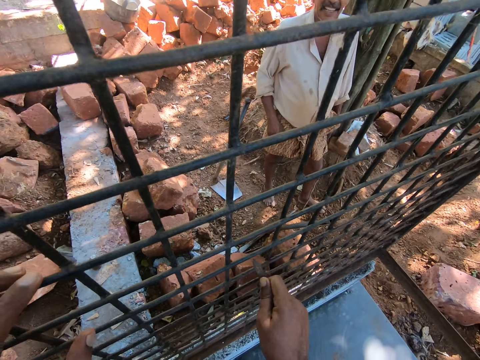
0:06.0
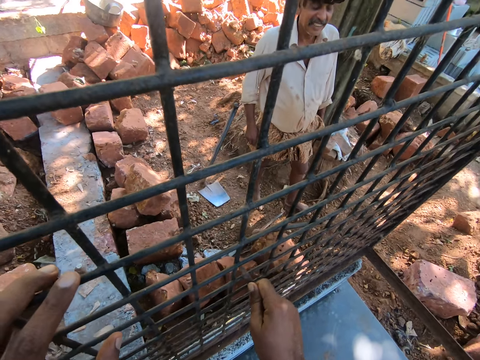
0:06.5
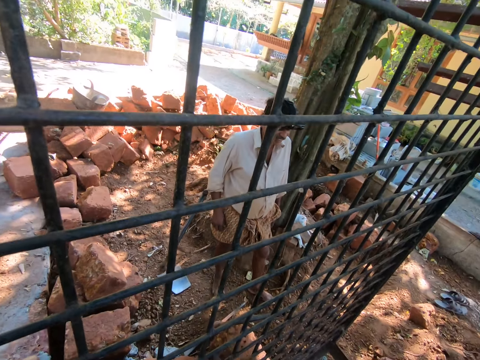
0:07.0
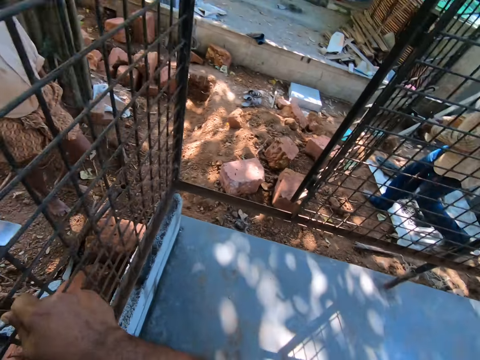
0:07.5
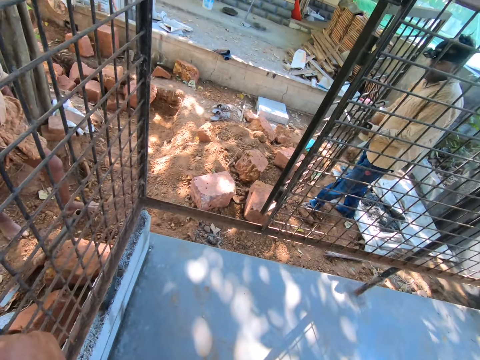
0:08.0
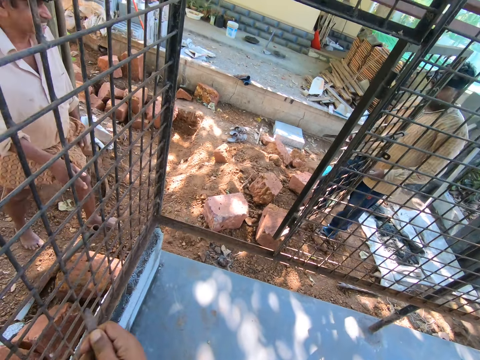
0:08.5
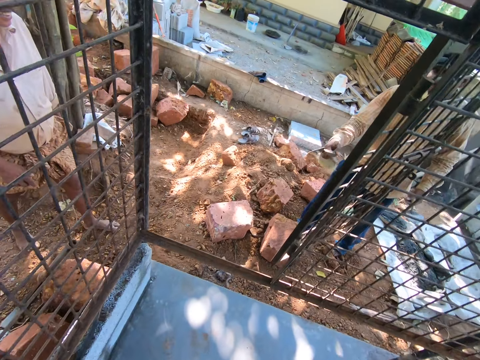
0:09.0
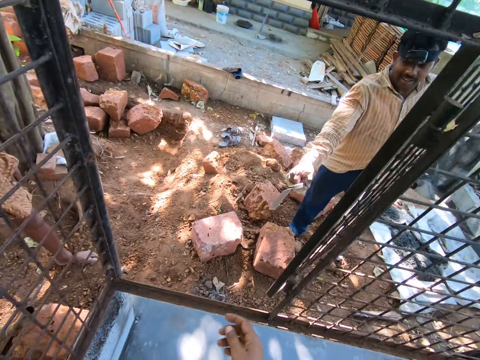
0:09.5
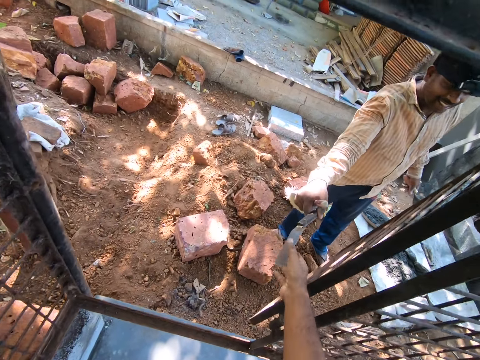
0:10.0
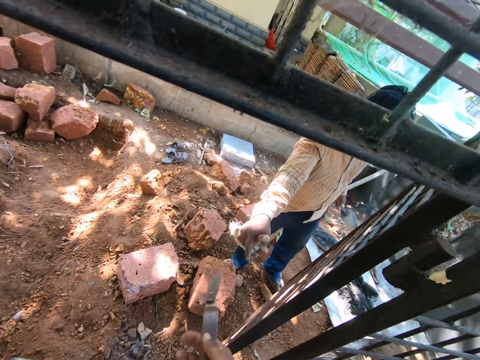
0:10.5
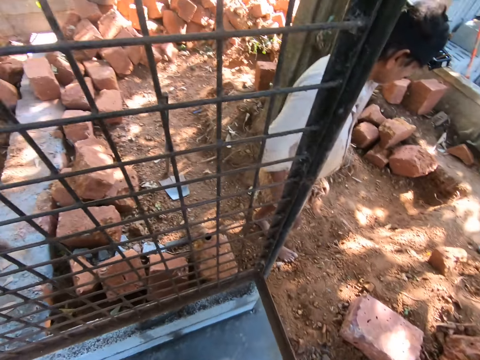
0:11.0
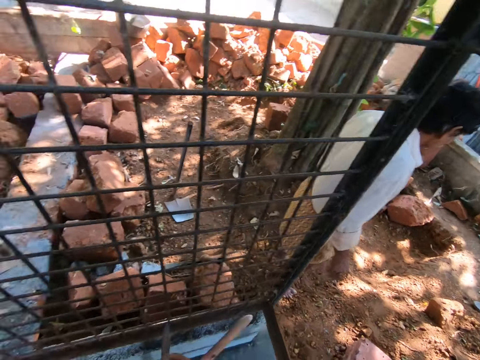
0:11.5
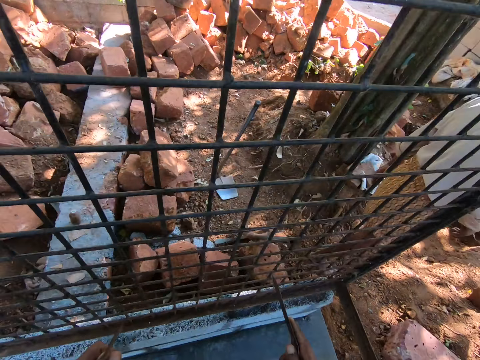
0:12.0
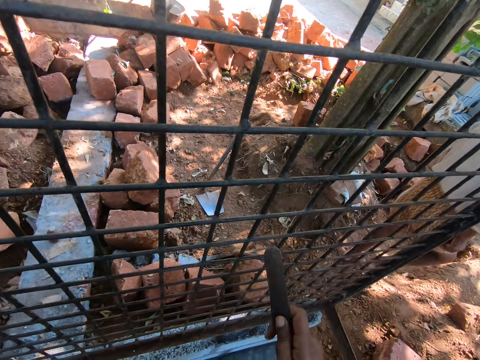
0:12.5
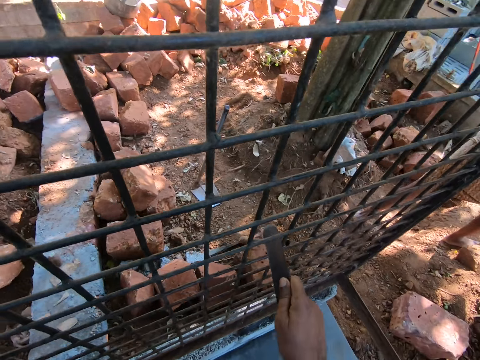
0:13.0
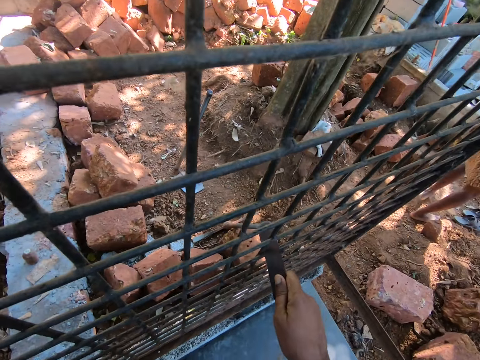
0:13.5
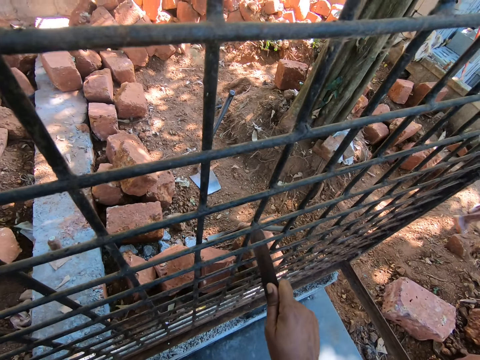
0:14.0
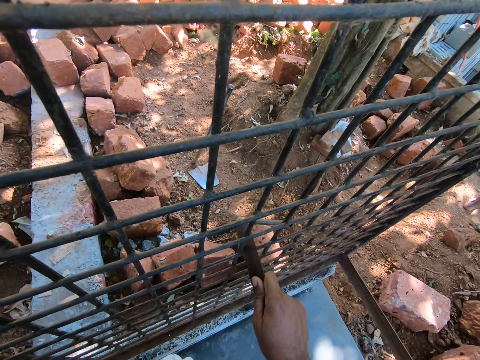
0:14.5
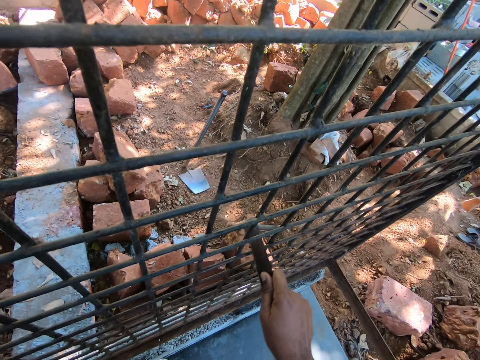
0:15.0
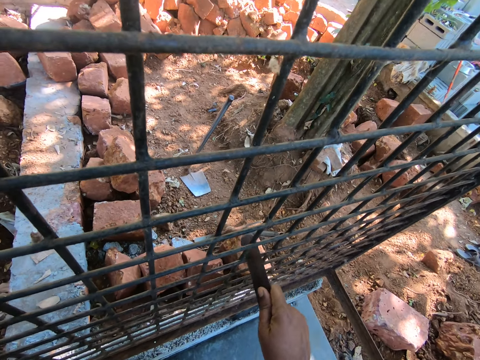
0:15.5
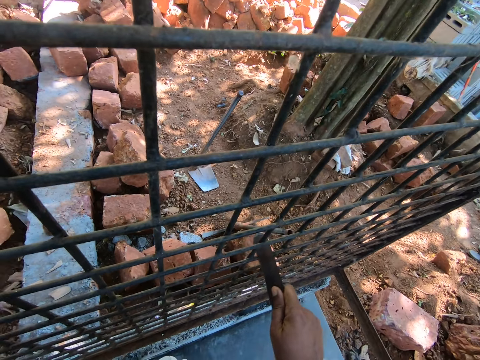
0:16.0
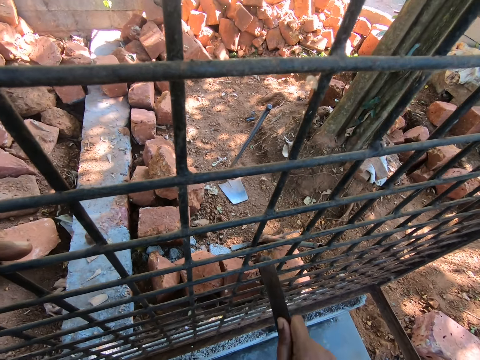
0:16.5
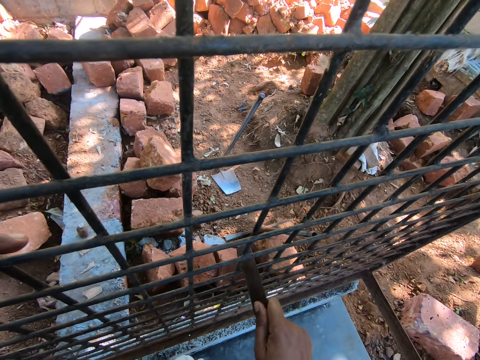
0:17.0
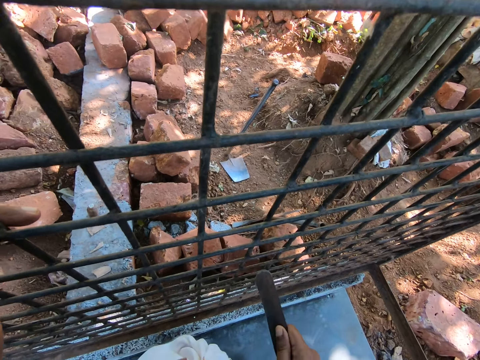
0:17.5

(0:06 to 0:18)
The camera wearer scratches the stick on the mesh. They look around the site. A man walks around the site. The camera wearer looks at the man. The man hands the camera wearer a knife. The camera wearer takes the knife from the man. They scratch the mesh with the knife.

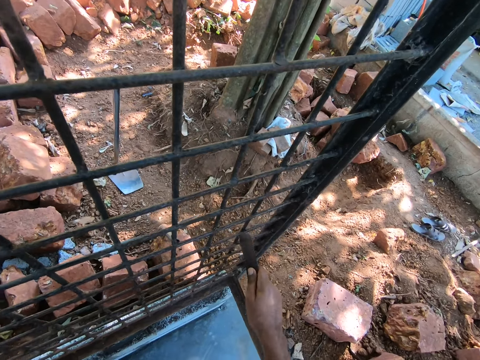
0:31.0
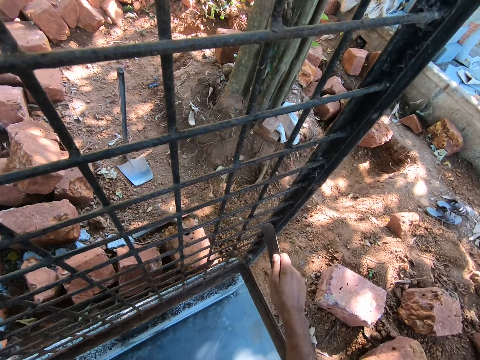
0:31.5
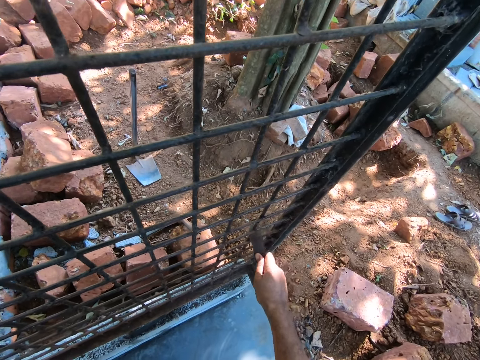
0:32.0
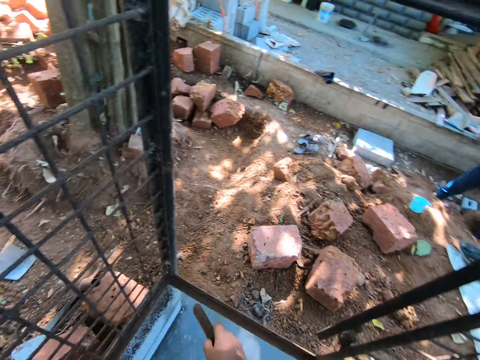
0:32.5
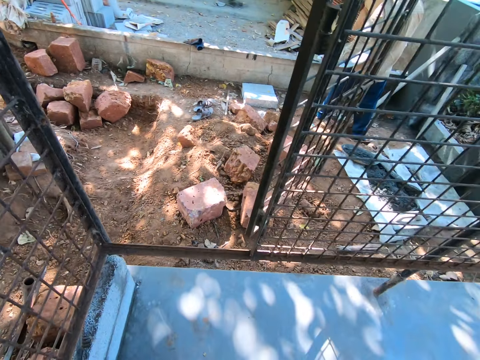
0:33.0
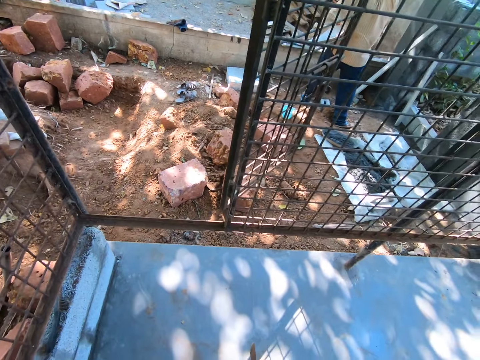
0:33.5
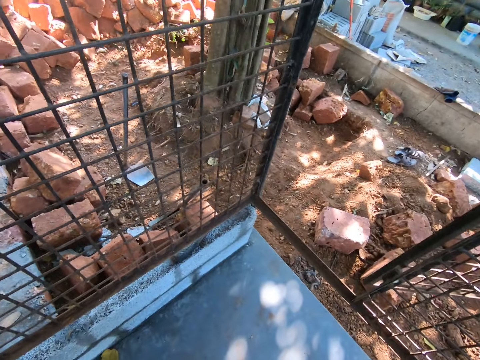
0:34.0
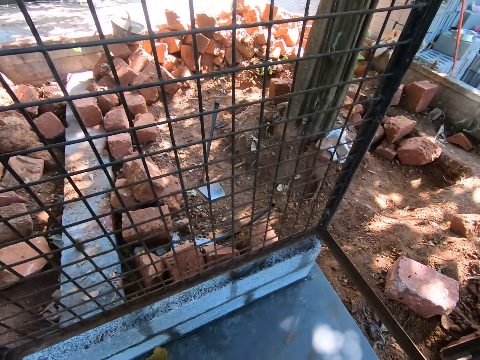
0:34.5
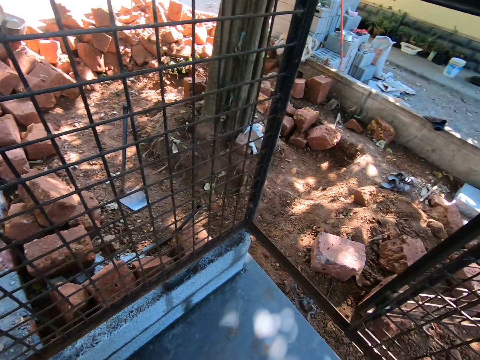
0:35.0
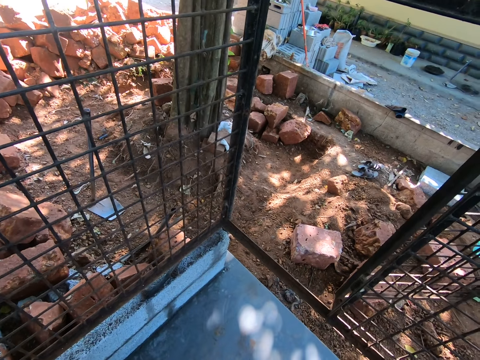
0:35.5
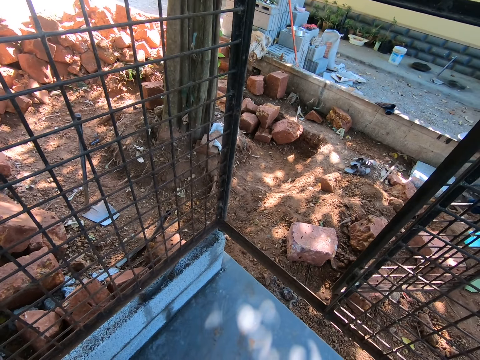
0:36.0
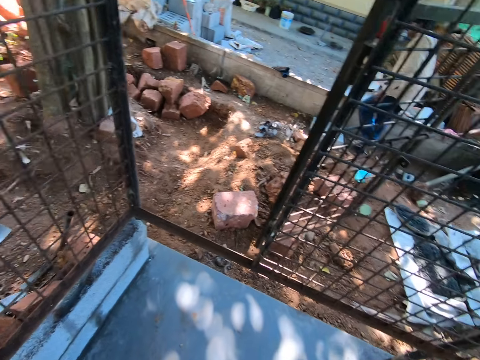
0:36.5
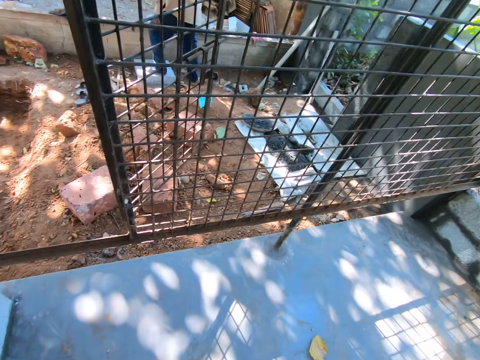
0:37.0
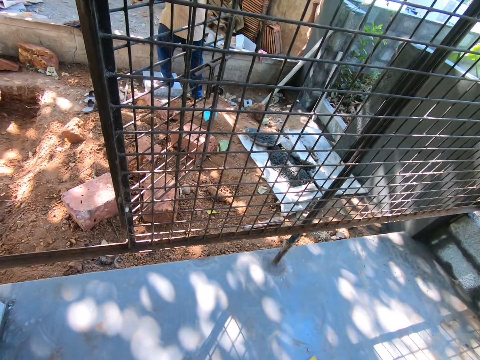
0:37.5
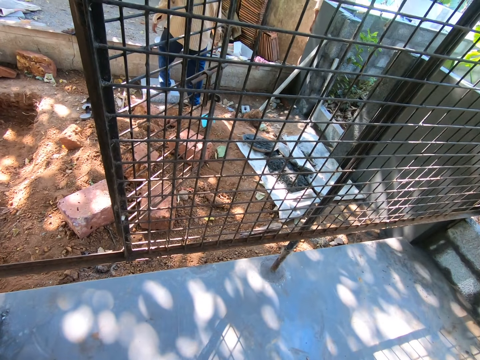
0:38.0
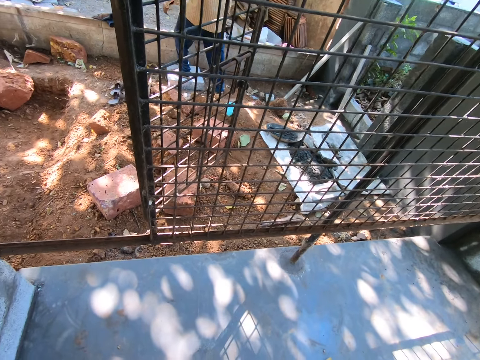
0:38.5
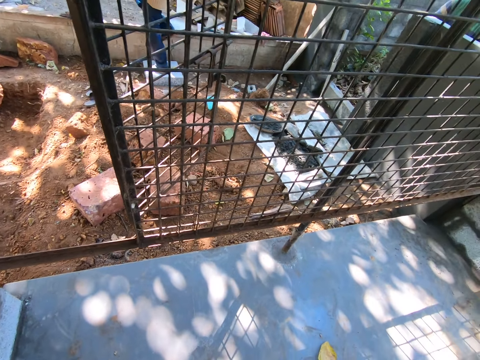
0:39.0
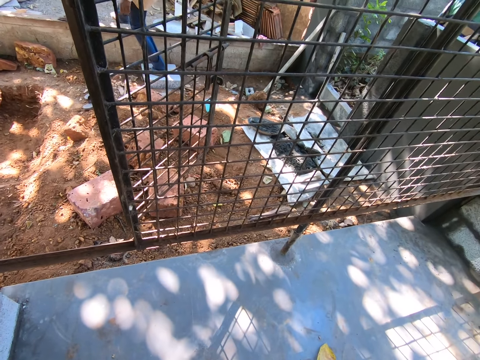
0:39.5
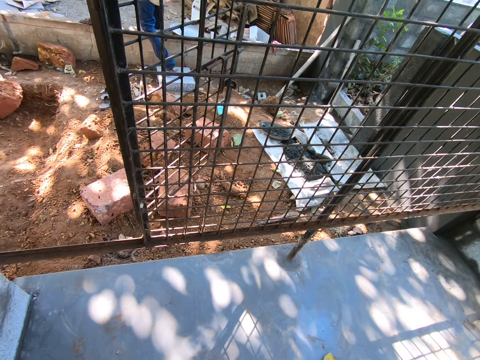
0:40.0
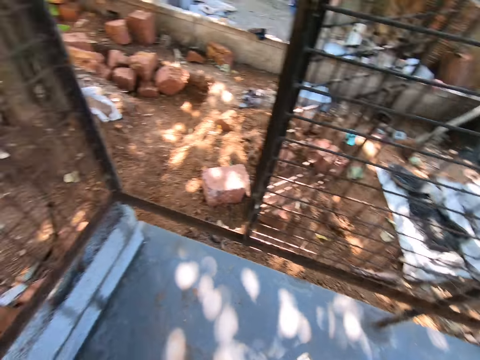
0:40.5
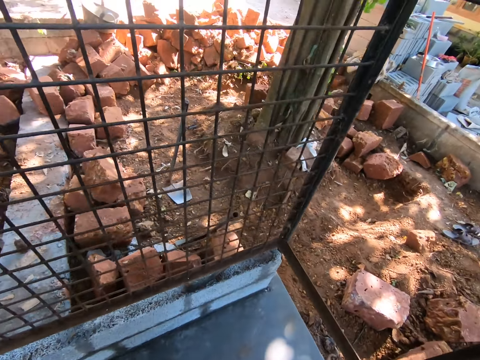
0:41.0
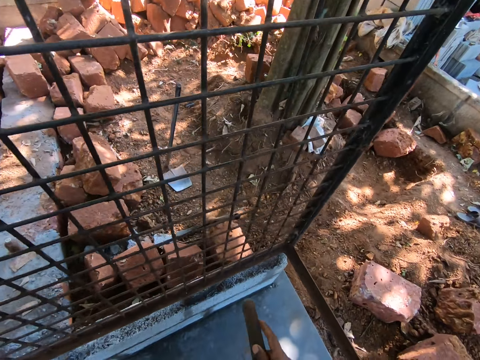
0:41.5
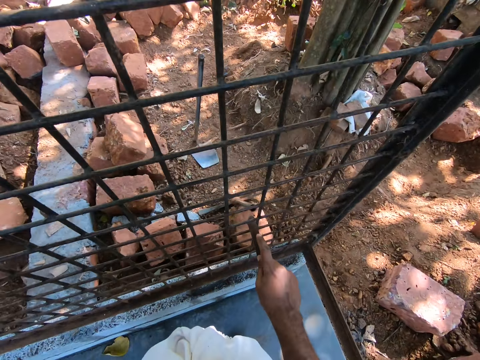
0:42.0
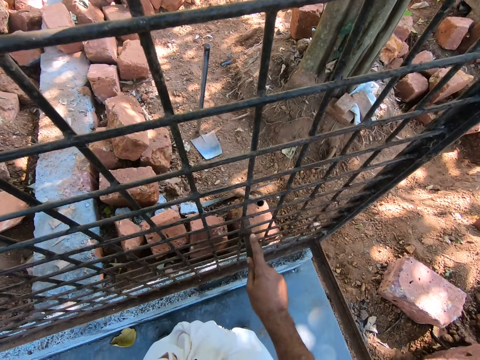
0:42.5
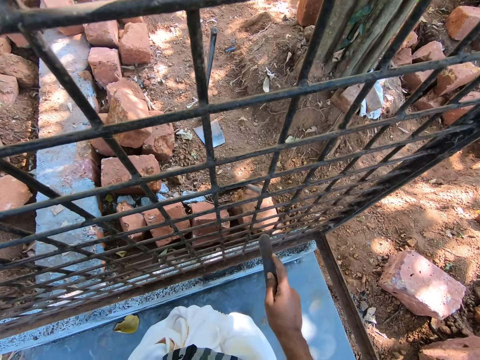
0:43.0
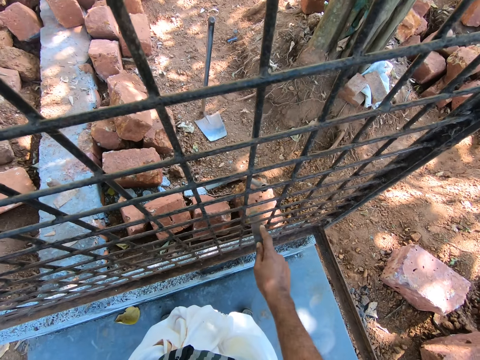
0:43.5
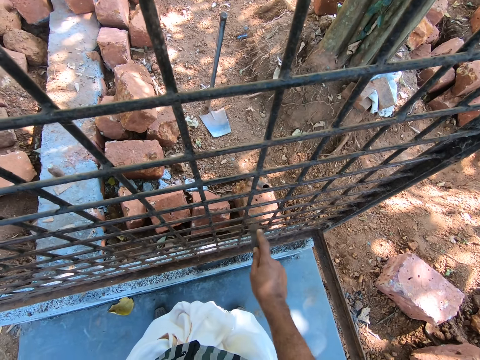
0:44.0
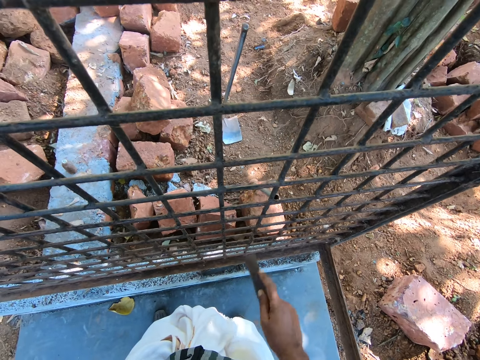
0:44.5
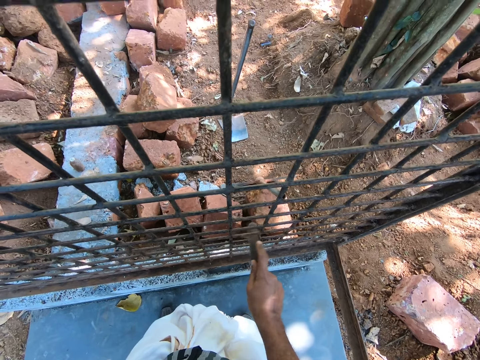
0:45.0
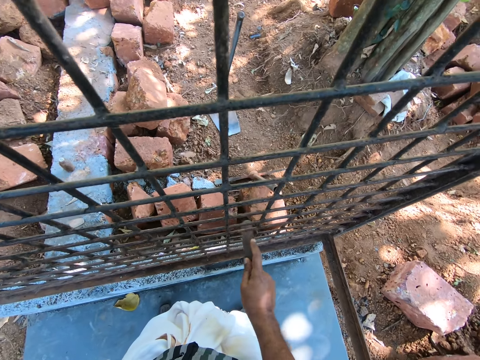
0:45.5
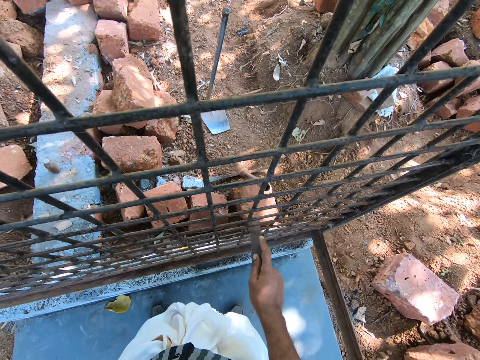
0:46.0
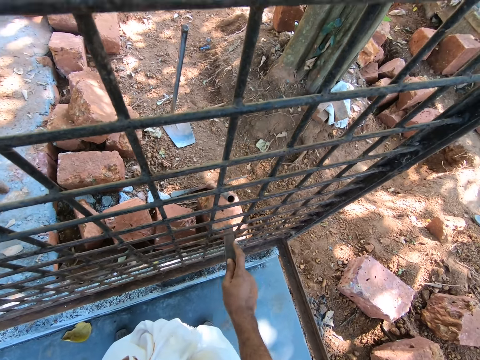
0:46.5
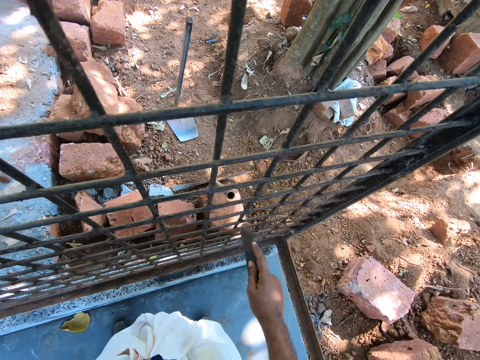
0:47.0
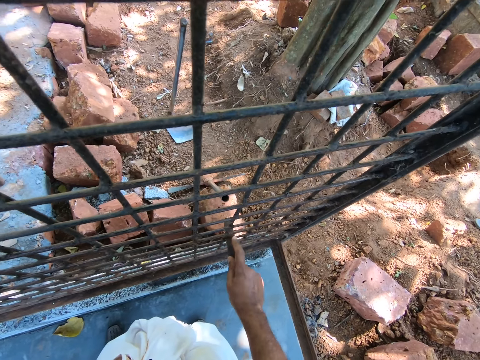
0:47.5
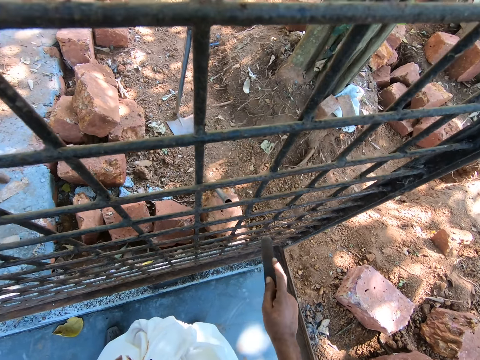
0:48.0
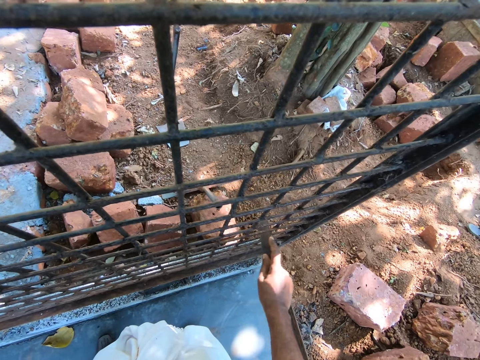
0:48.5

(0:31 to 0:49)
The camera wearer looks around the site. A man moves around the site. The camera wearer stands on site. They scratch the mesh with the knife.
